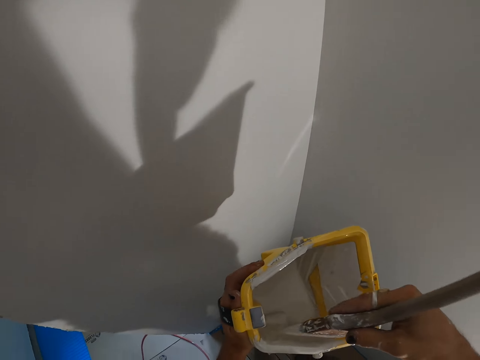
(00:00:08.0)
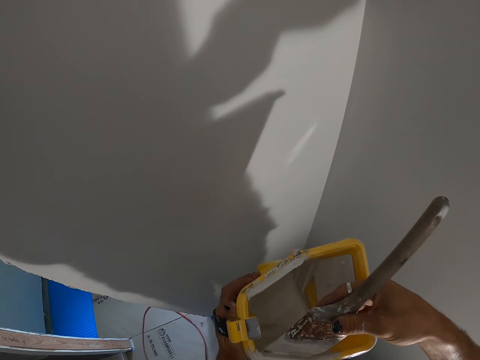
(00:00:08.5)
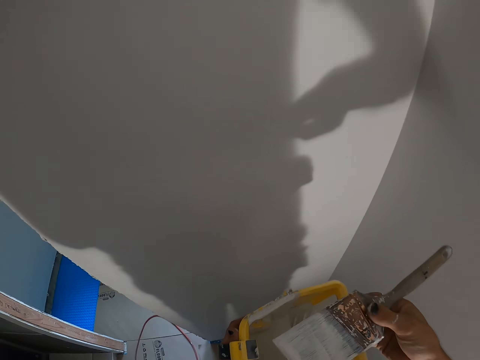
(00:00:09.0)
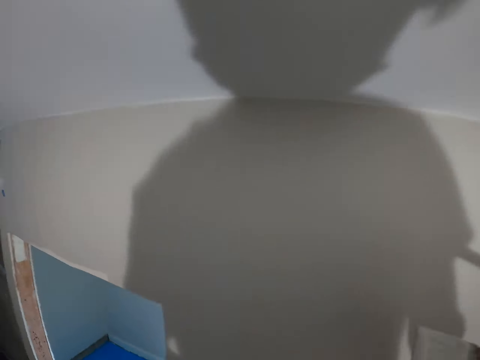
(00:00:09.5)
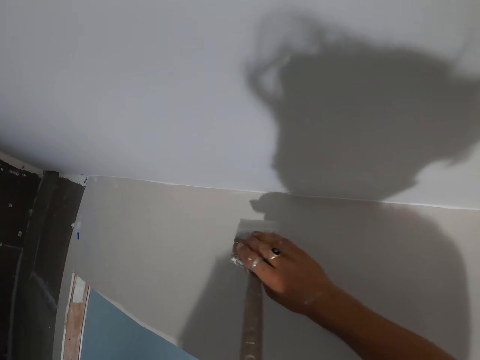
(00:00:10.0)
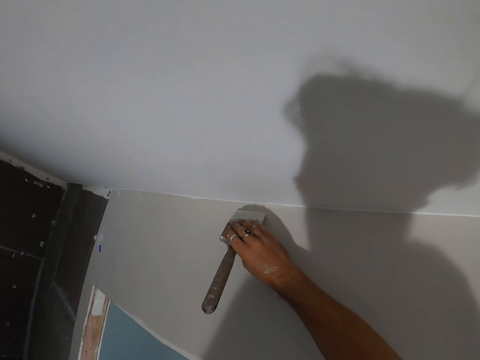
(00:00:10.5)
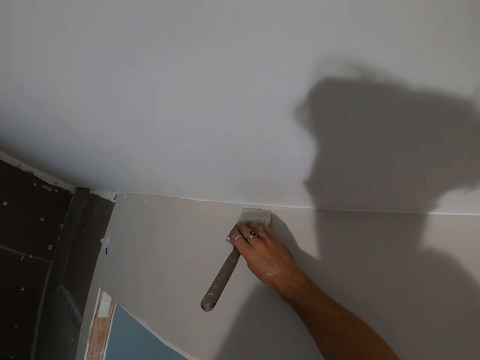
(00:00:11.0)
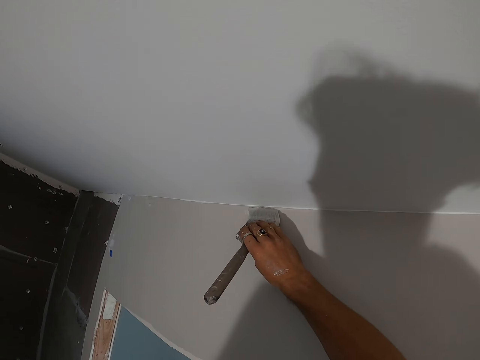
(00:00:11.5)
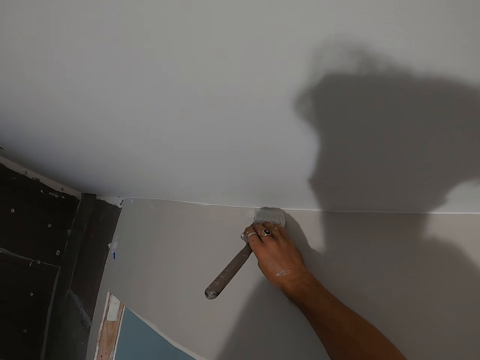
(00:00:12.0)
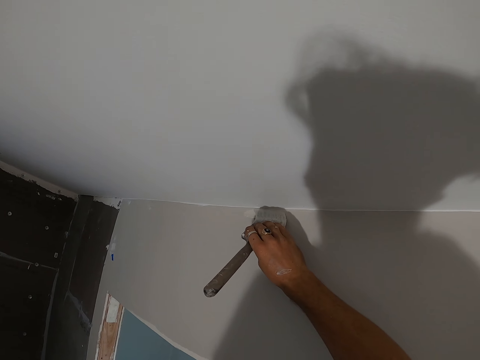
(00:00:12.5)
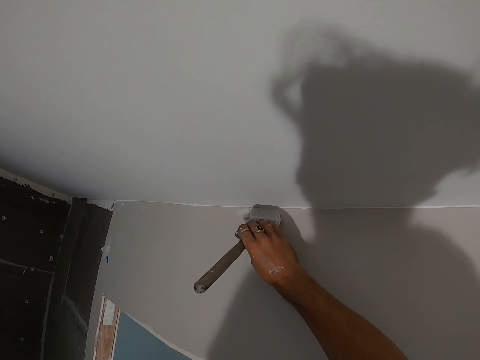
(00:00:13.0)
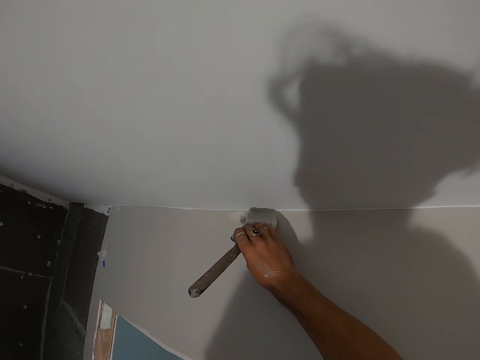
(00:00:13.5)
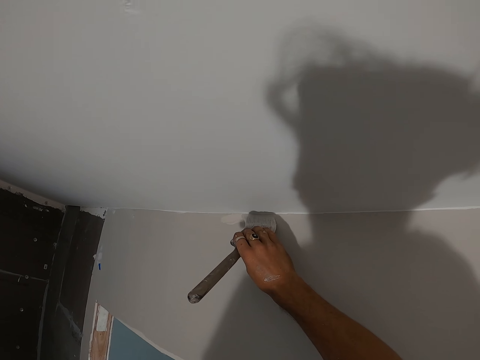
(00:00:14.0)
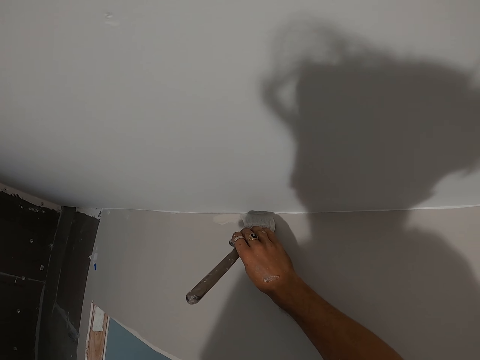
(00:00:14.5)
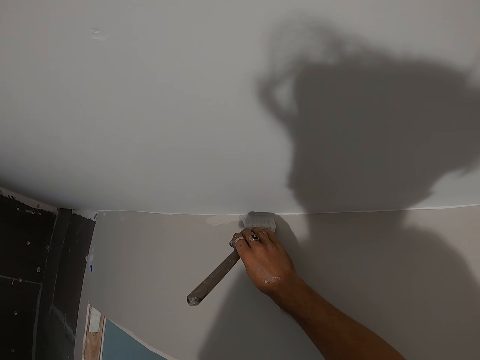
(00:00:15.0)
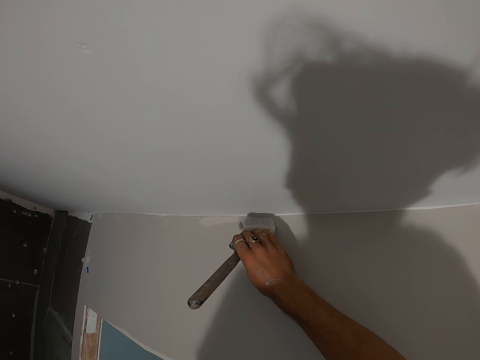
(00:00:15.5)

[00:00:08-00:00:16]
The camera wearer paints the wall with the paint brush.

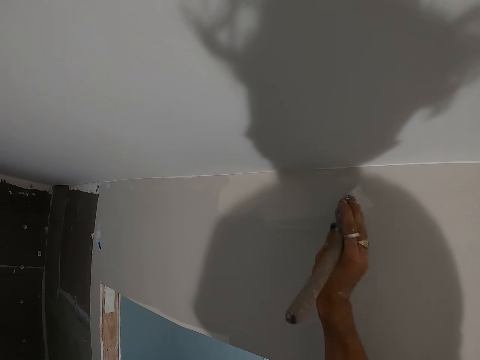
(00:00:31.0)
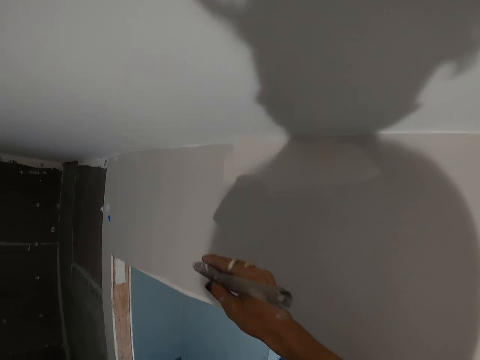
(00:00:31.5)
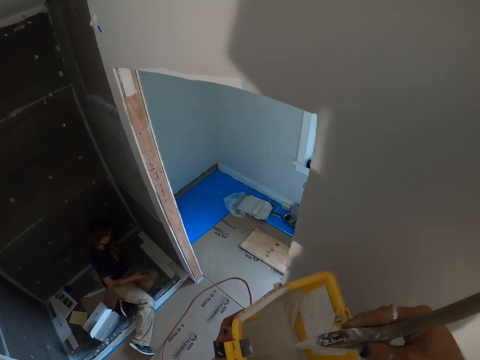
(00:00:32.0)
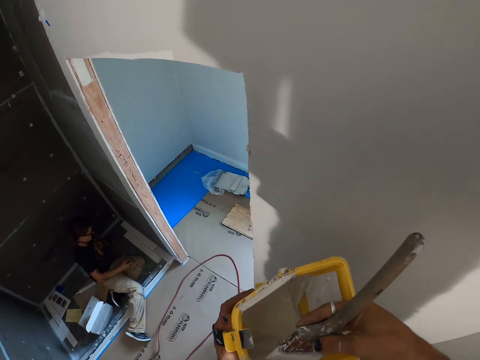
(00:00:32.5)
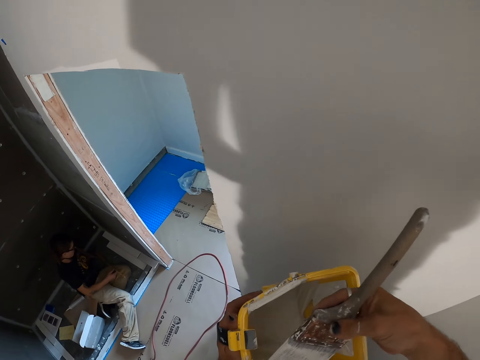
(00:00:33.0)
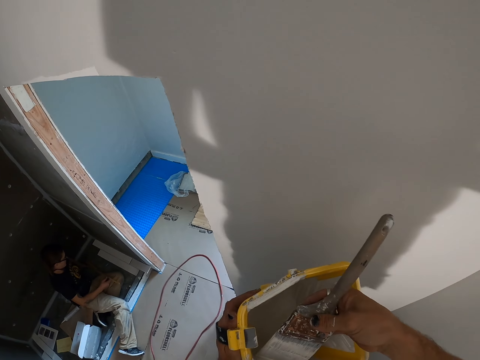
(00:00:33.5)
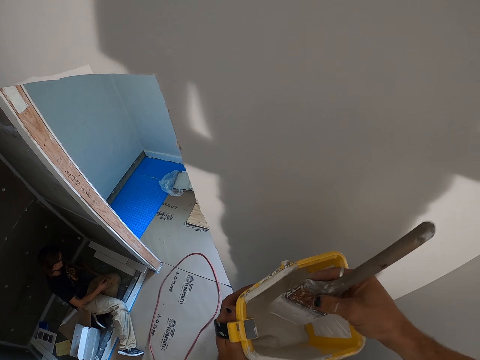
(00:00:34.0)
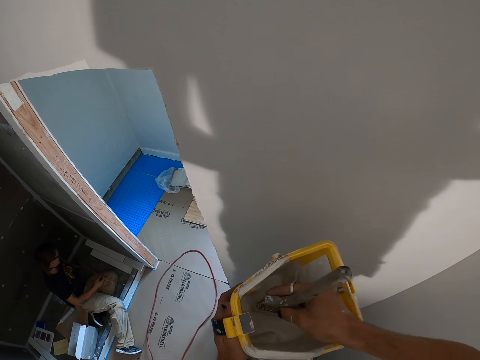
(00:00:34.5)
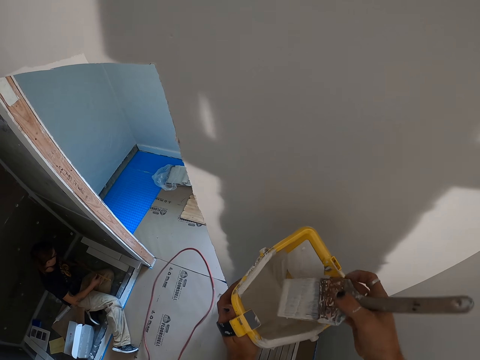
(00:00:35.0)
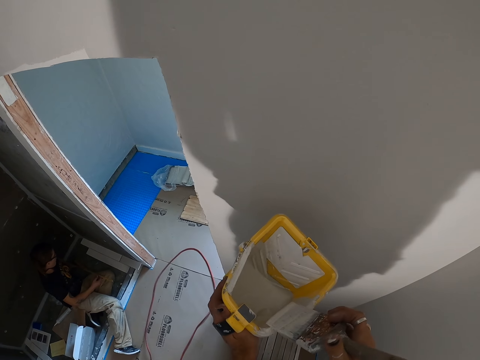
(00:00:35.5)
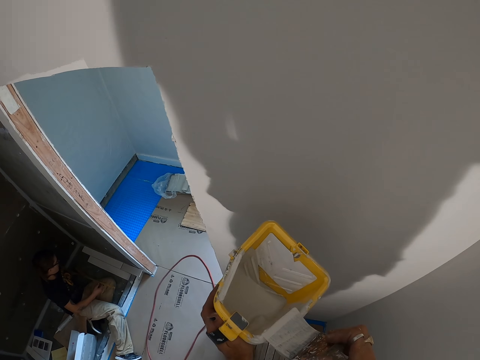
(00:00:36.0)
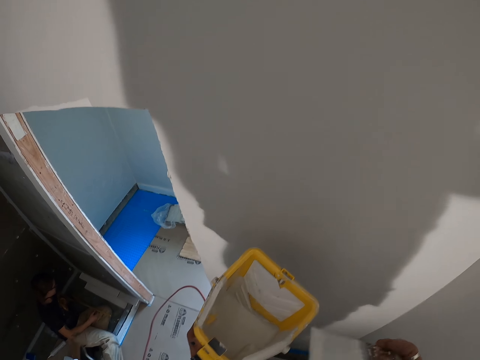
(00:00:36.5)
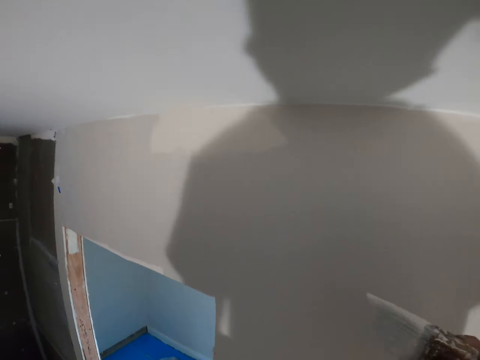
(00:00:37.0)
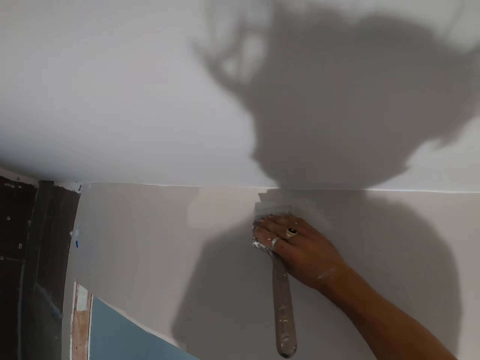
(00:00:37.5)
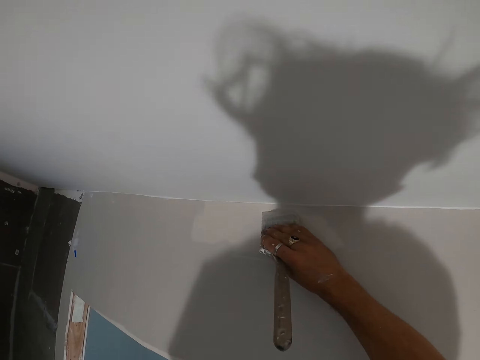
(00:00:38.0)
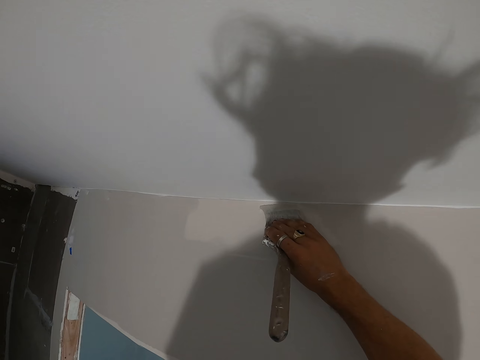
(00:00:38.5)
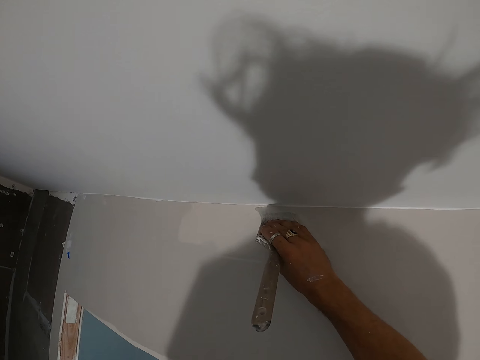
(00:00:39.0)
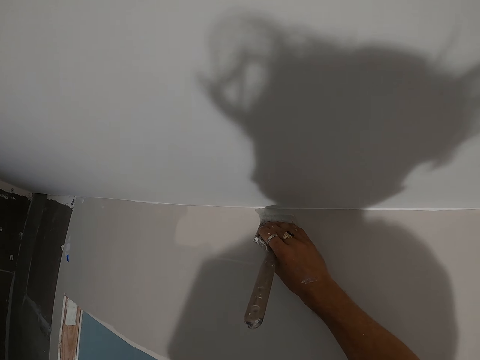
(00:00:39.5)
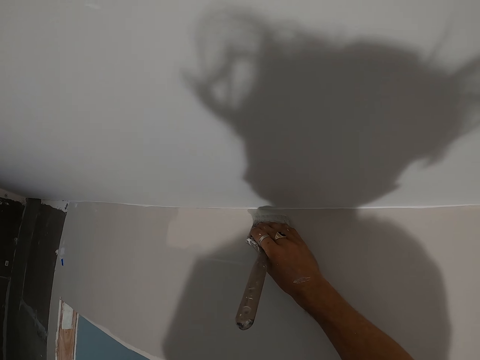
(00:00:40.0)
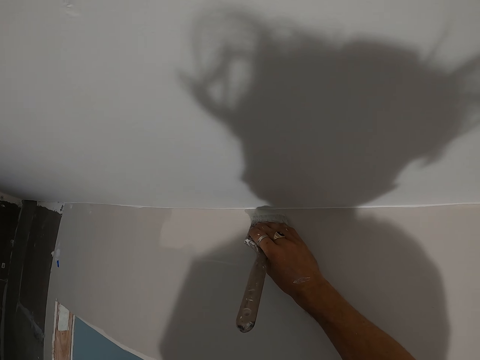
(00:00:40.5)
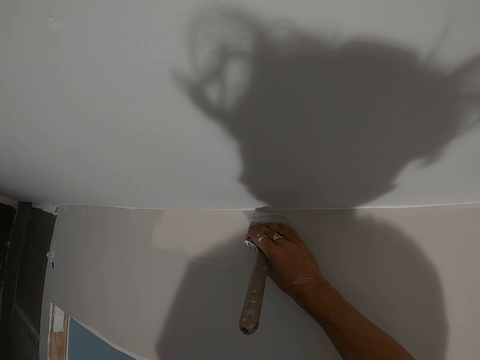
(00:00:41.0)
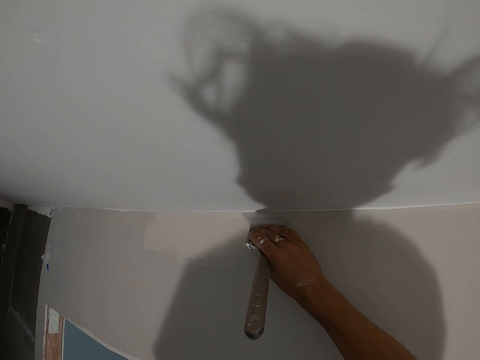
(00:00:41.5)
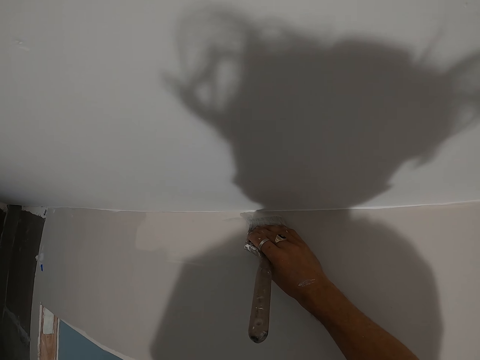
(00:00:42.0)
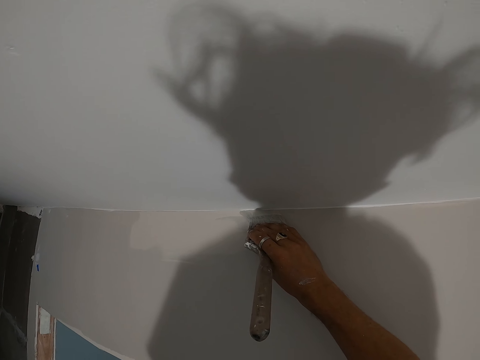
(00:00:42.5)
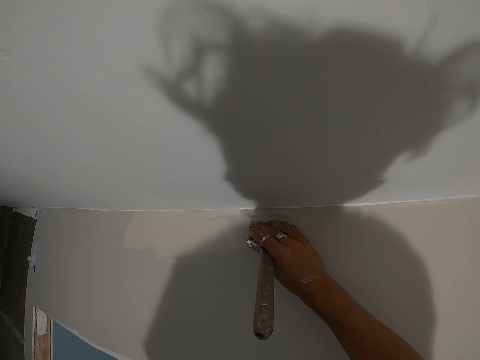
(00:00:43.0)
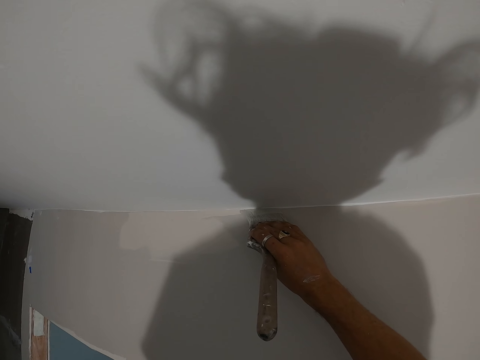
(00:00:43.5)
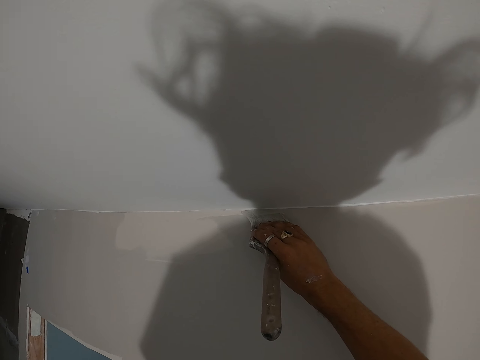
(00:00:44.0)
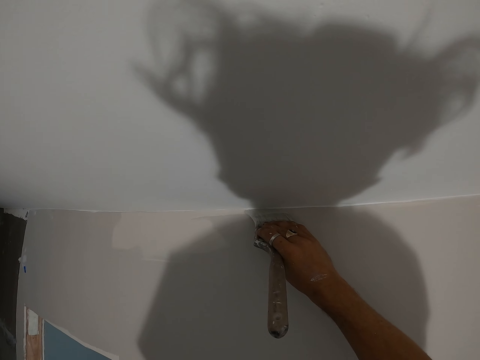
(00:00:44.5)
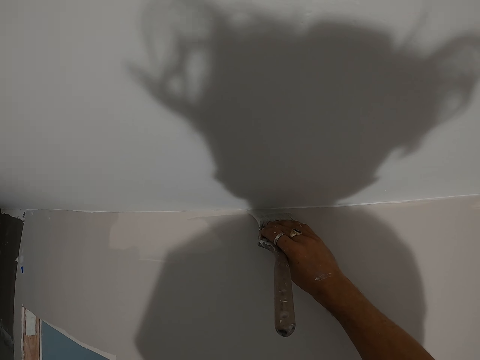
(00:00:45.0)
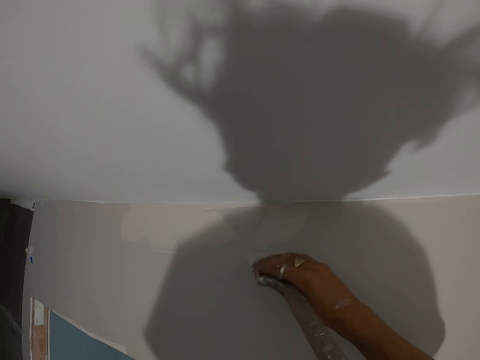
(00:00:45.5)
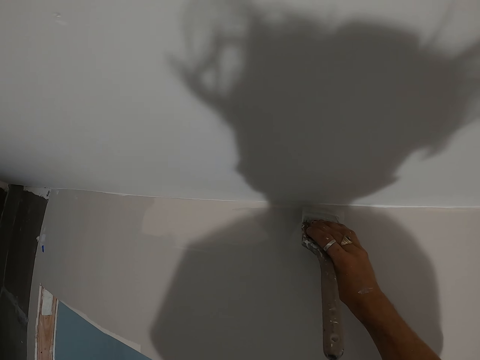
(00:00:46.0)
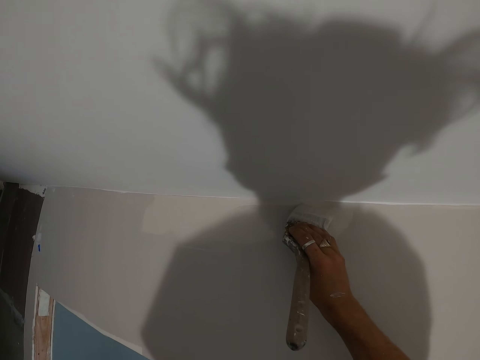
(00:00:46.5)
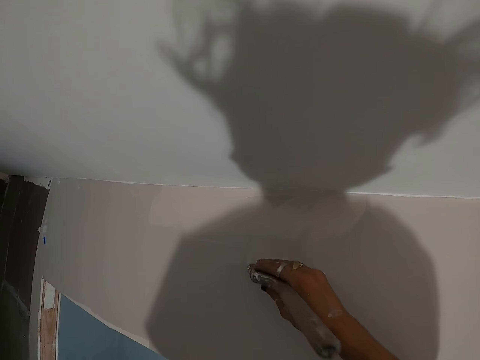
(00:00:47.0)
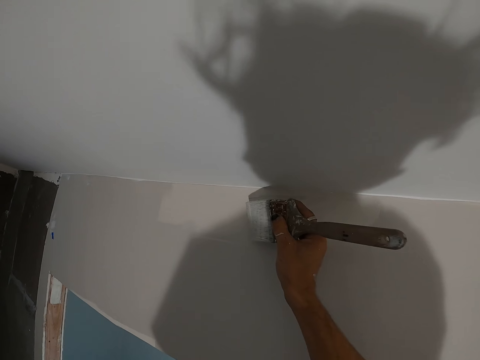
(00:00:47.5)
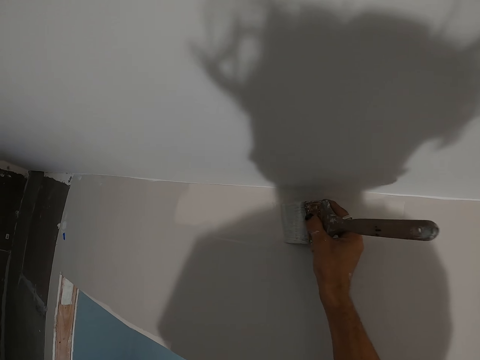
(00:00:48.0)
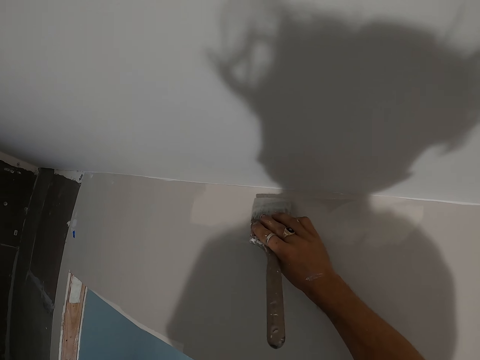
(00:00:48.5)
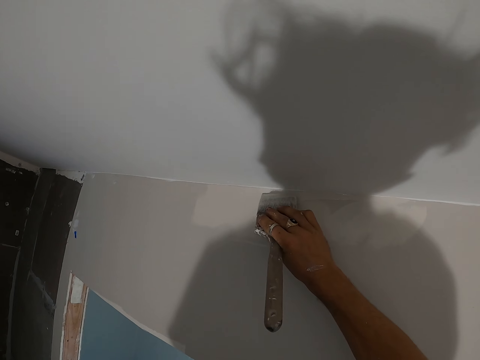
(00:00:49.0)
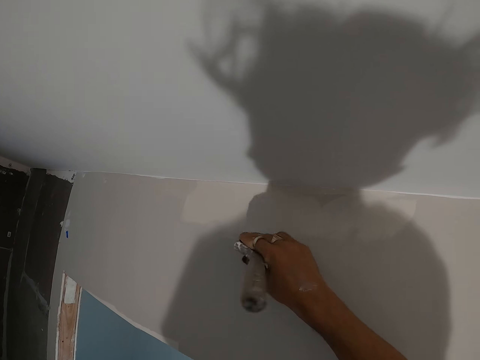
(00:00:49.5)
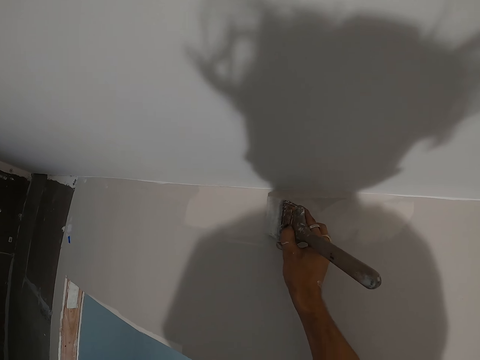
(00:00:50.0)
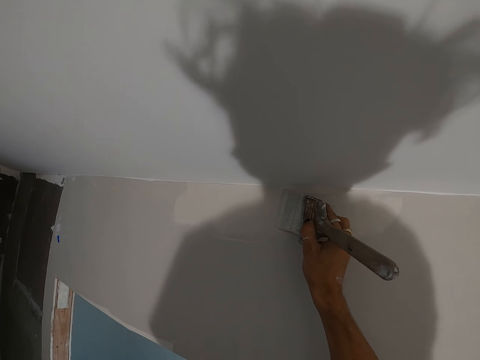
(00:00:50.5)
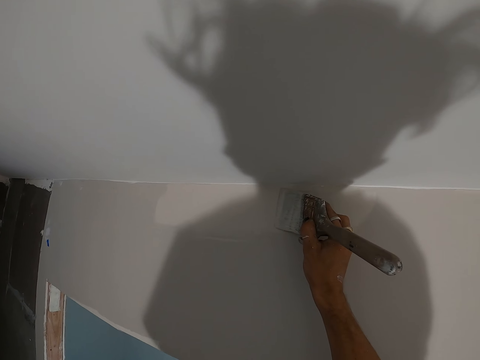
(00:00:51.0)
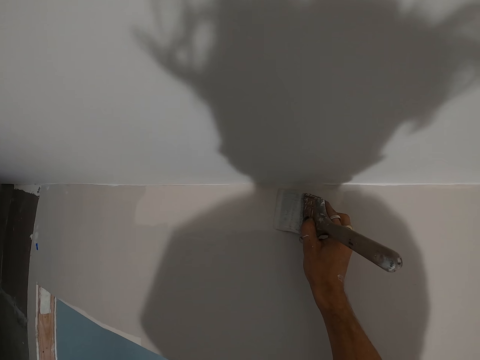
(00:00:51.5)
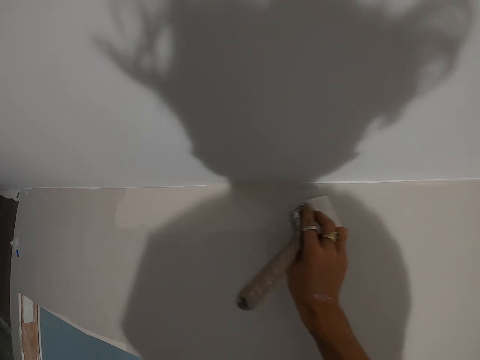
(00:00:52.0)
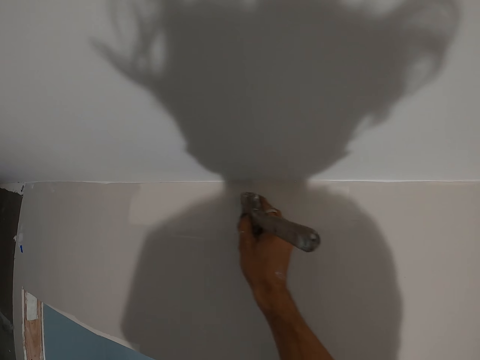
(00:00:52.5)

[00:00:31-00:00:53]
The camera wearer dips the paint brush in the paint bucket. They wipe the excess paint on the paint bucket. They paint the wall with the paint brush.
